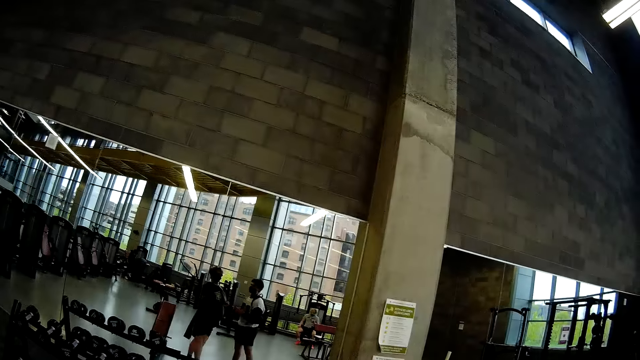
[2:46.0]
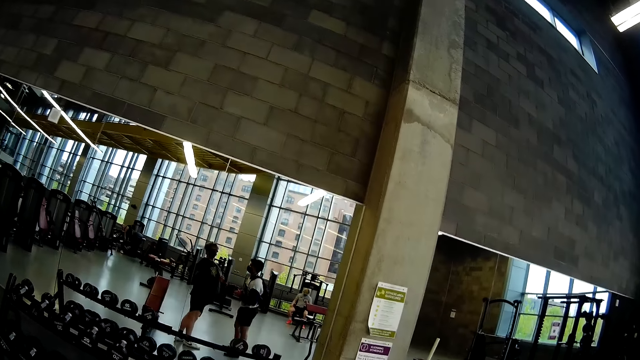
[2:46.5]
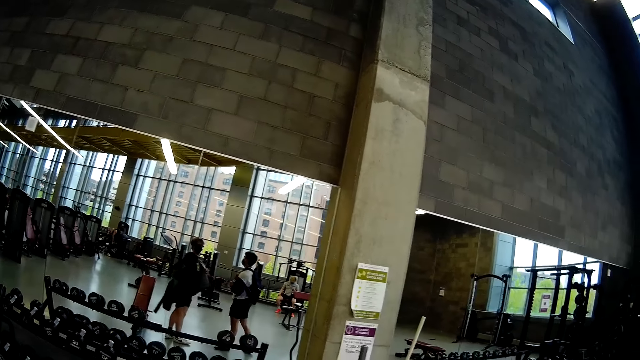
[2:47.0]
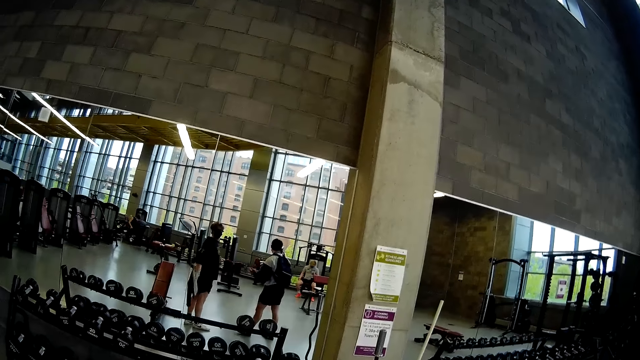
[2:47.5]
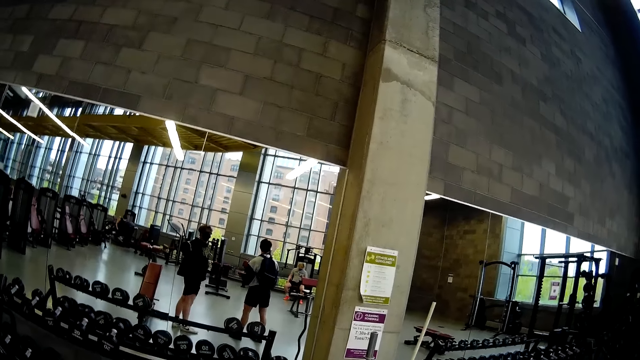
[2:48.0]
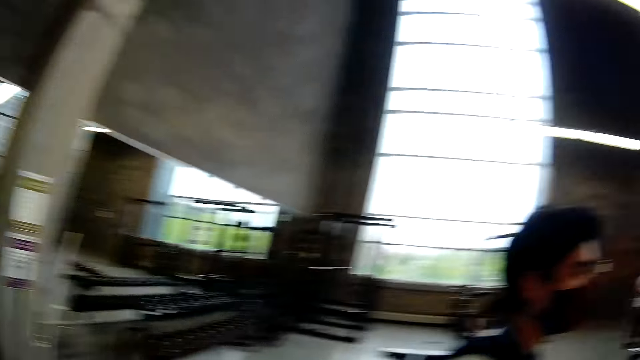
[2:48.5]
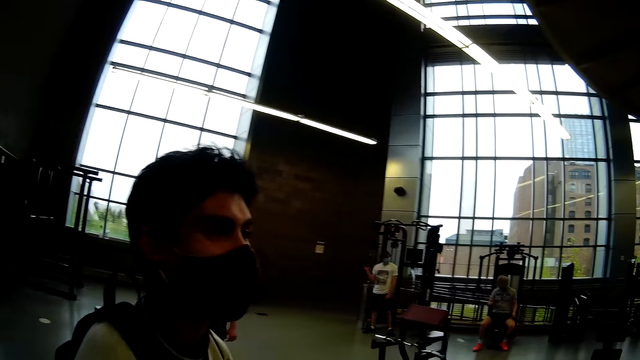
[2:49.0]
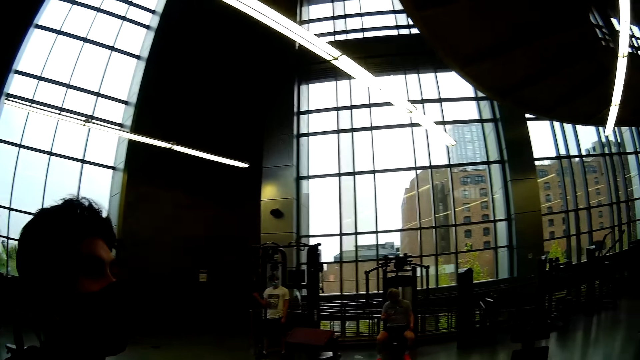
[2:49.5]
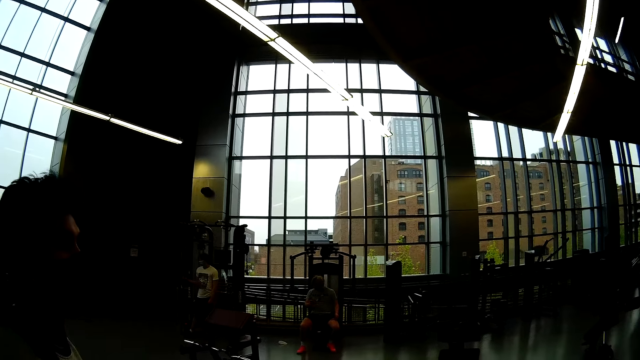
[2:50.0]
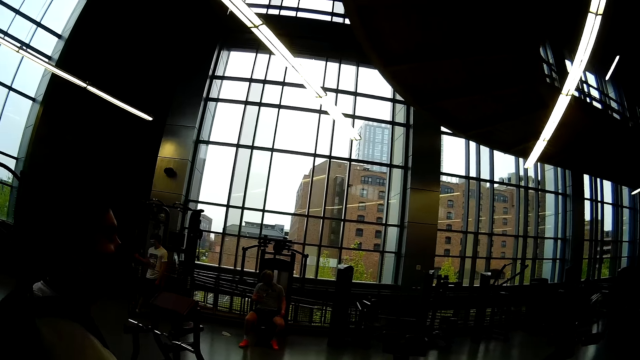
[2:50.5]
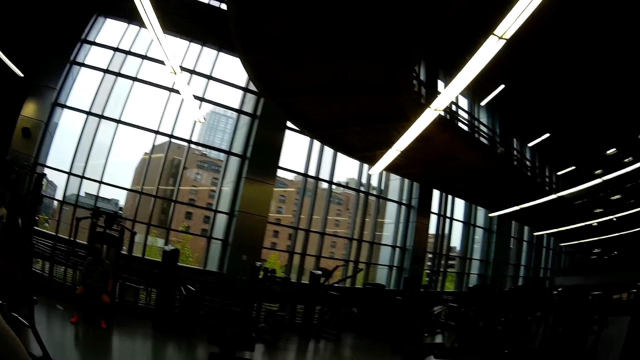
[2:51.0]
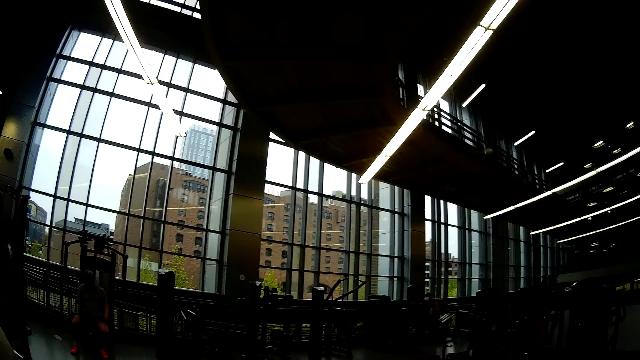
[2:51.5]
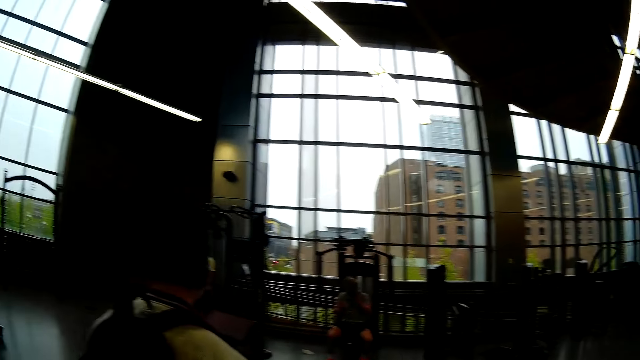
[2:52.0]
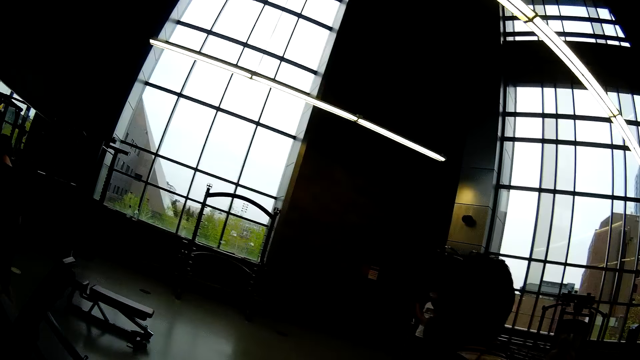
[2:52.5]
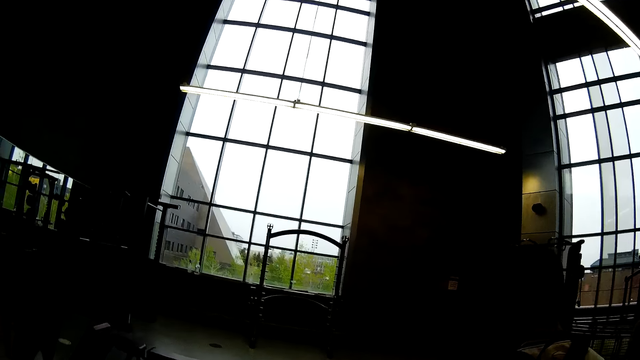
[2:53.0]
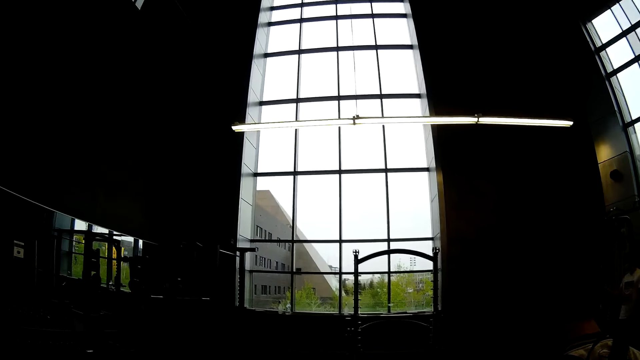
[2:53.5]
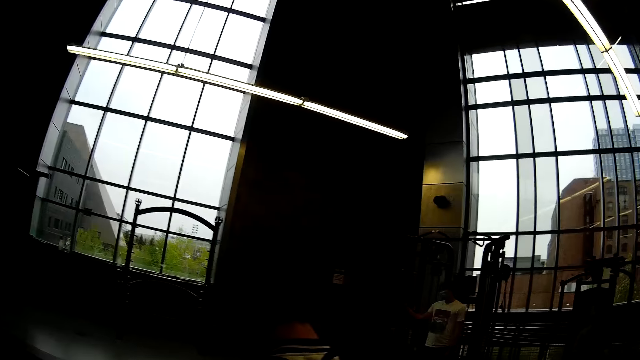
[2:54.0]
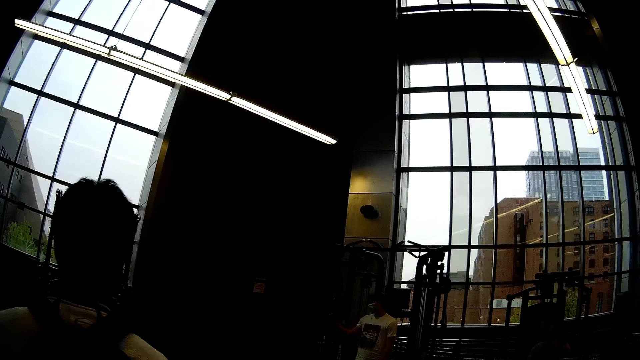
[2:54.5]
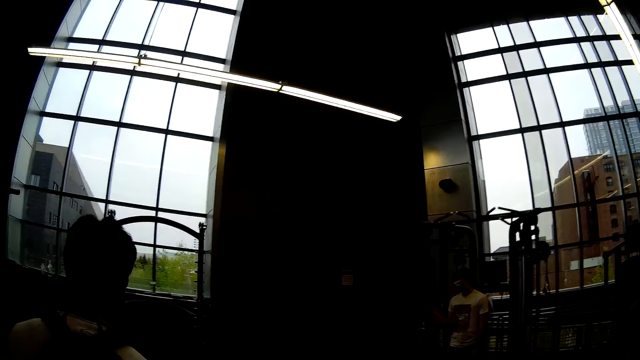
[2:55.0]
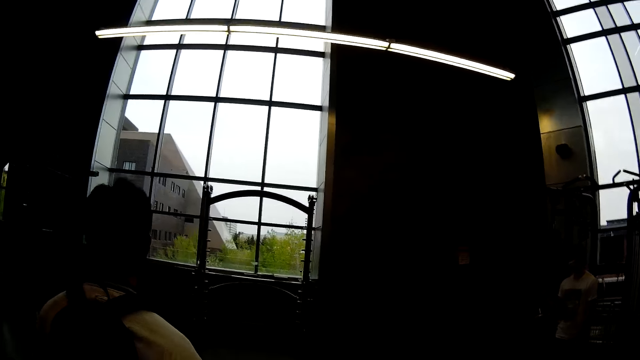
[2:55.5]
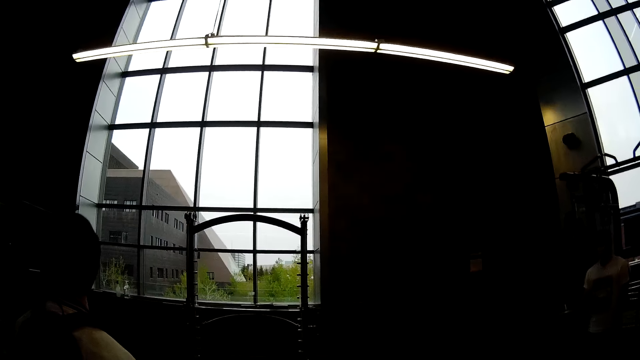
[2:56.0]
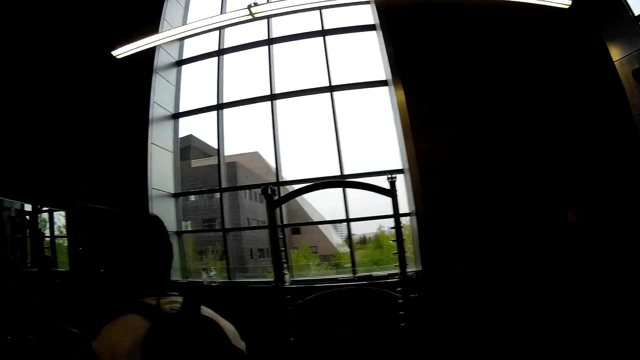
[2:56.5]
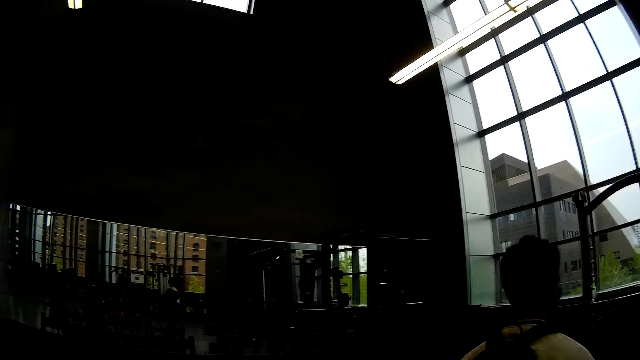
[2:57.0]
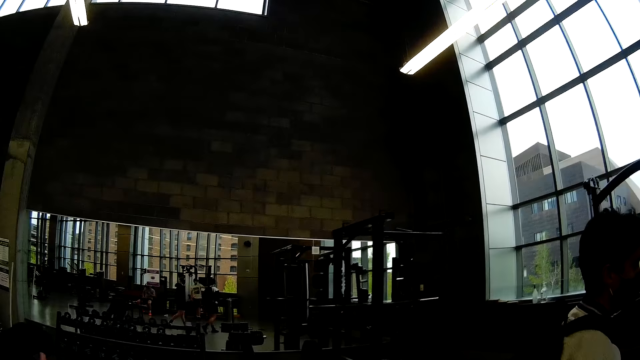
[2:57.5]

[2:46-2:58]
The camera wearer wears the jacket with both hands. They look around while talking. They talk to a person. They walk out of the gym.

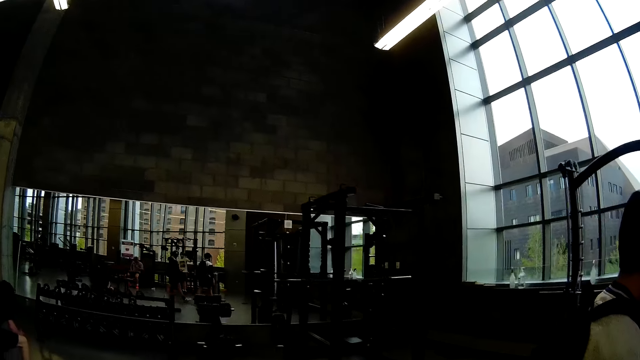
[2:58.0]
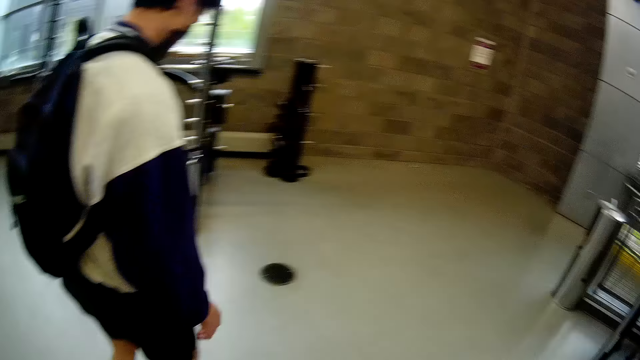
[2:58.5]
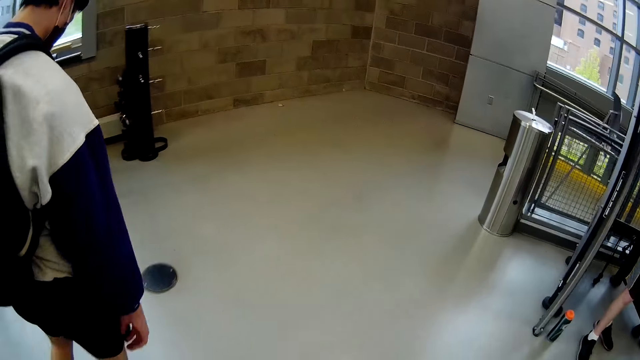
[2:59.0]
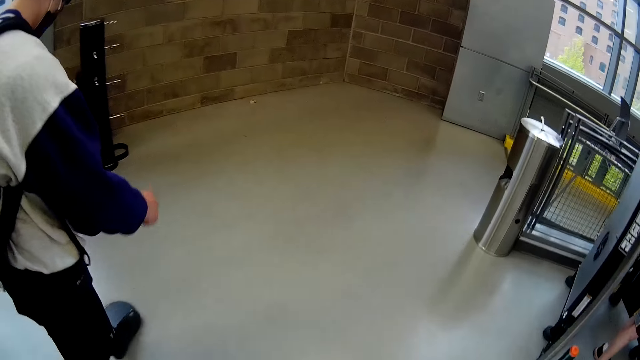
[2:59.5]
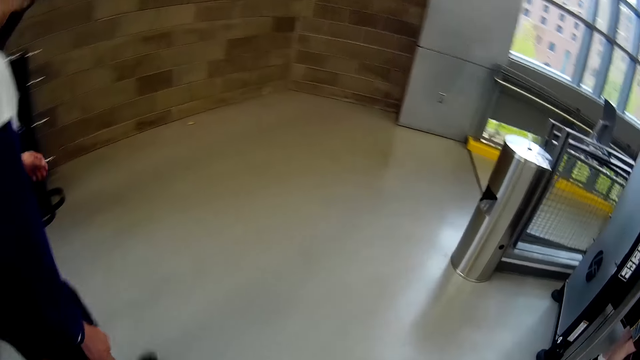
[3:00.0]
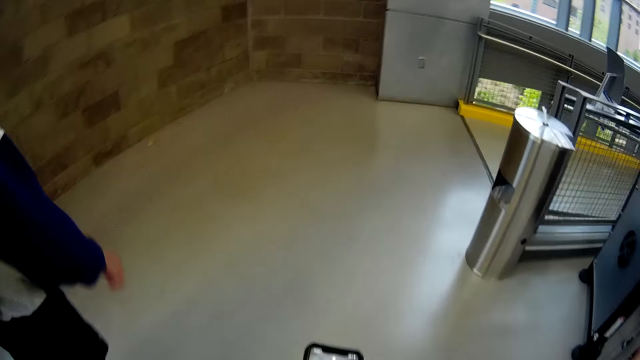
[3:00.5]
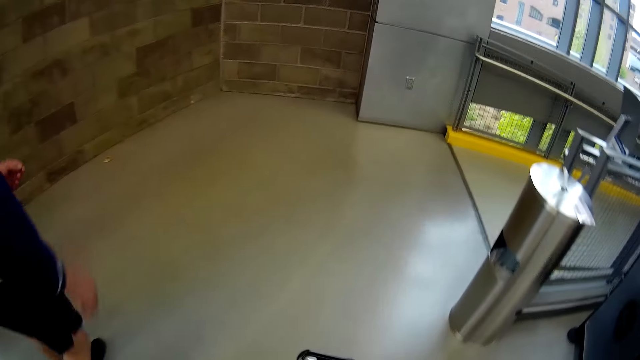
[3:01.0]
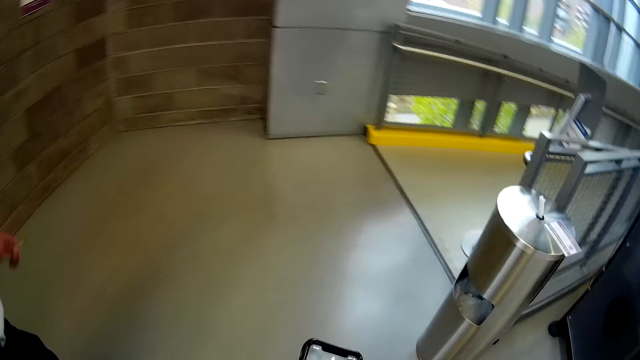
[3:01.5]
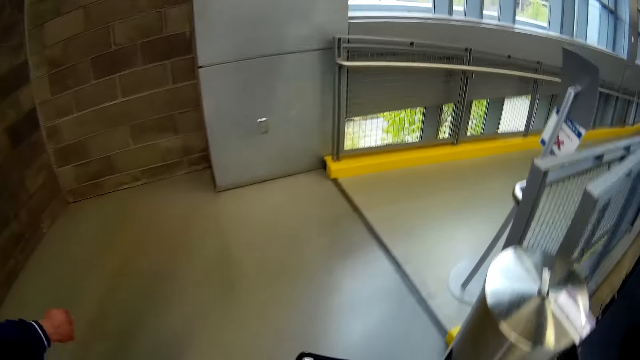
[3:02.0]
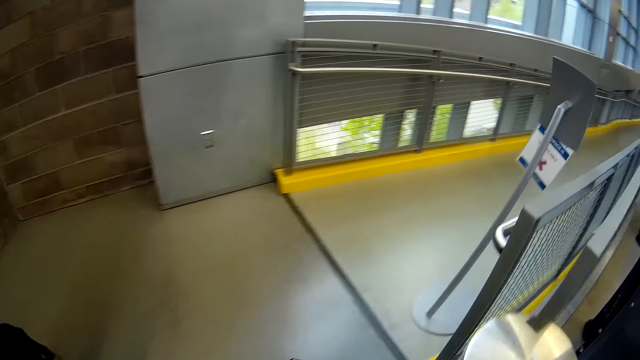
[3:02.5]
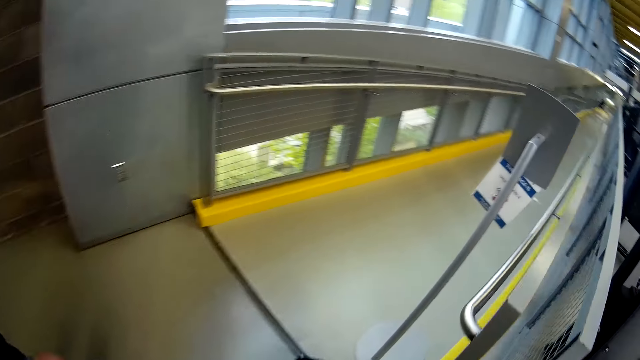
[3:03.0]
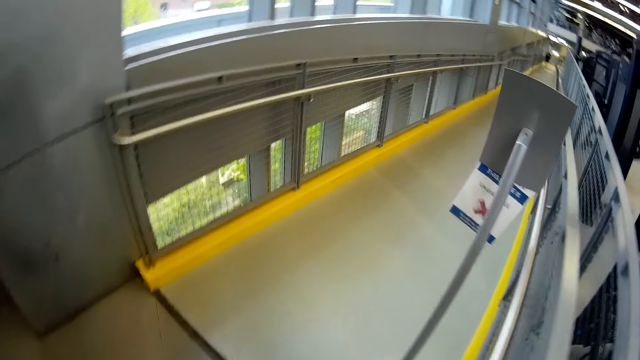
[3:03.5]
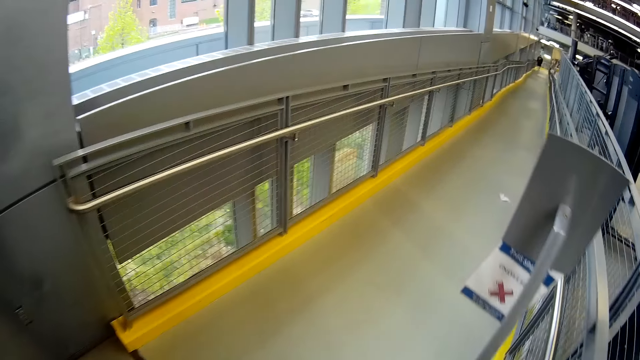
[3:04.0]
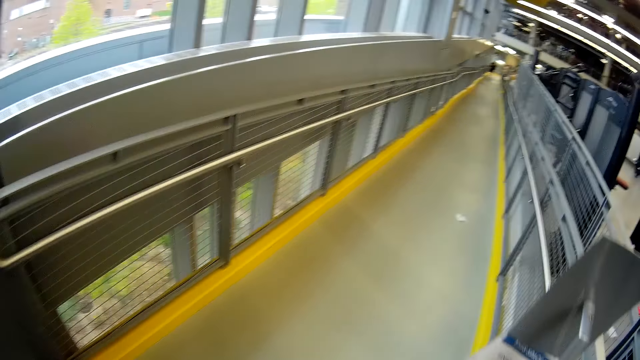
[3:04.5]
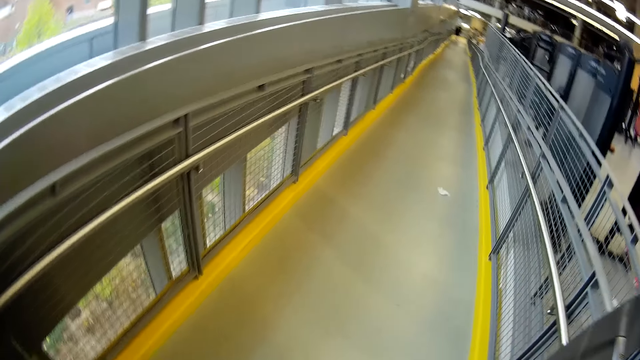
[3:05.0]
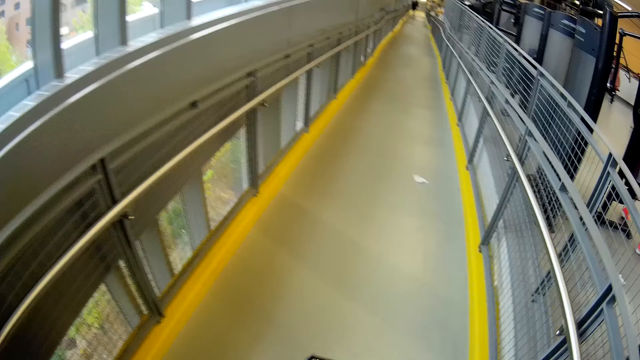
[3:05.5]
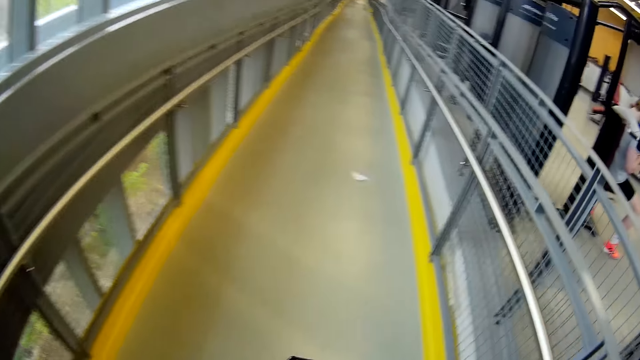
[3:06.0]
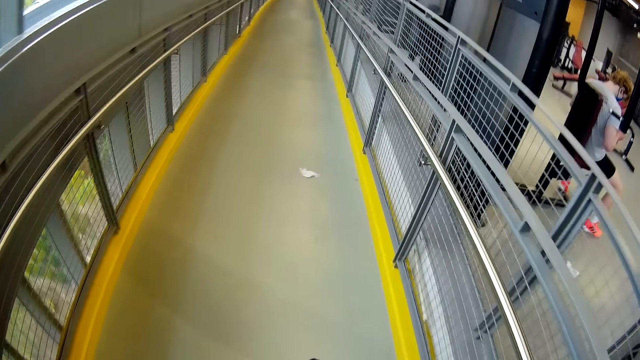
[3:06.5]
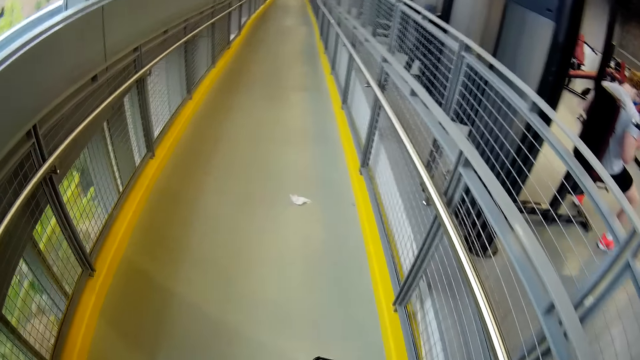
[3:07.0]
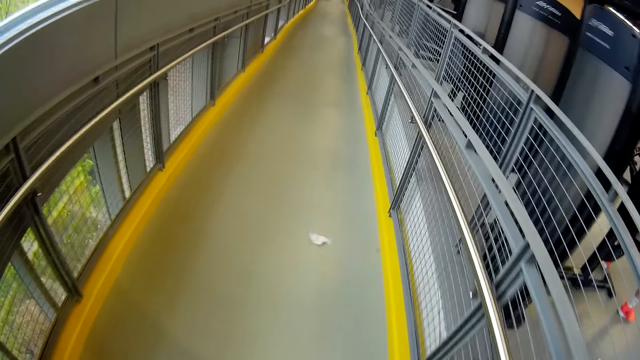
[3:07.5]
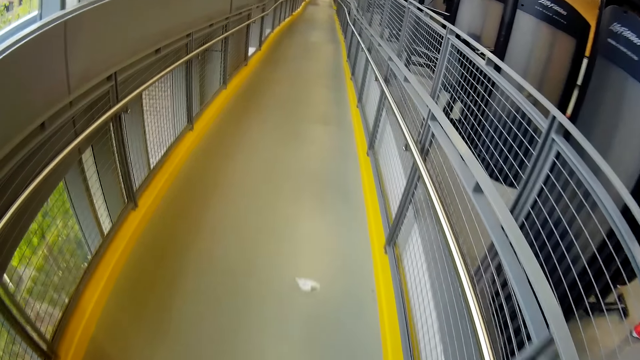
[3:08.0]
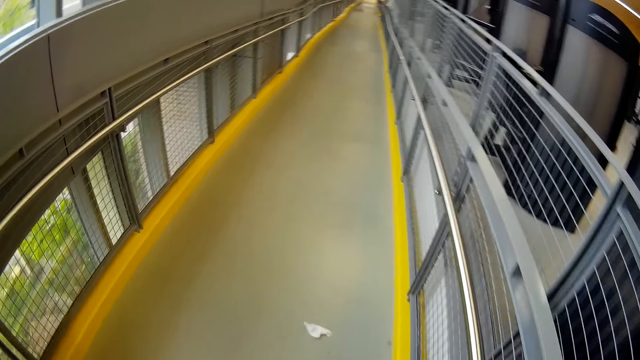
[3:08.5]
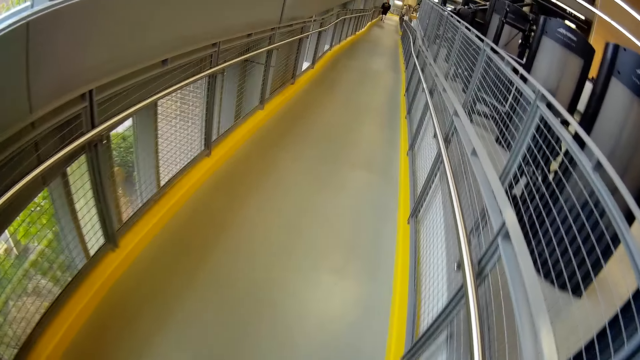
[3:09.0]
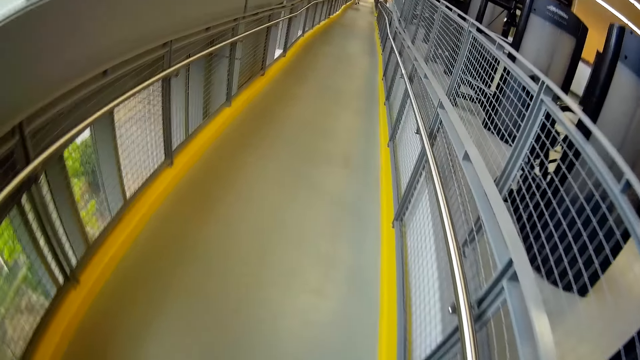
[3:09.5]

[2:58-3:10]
The camera wearer talks while walking with someone.
